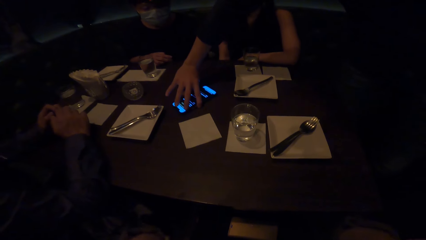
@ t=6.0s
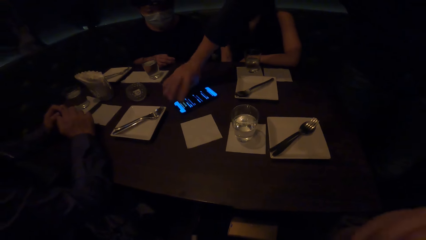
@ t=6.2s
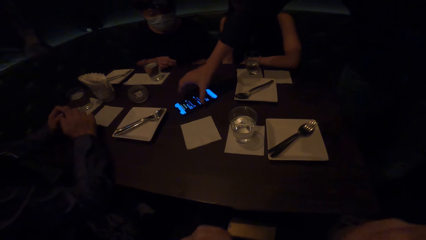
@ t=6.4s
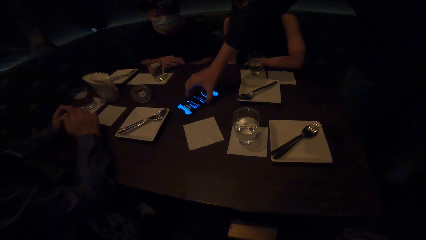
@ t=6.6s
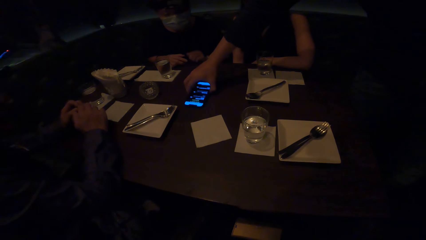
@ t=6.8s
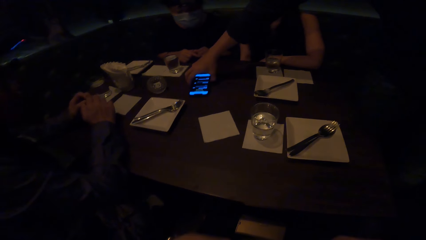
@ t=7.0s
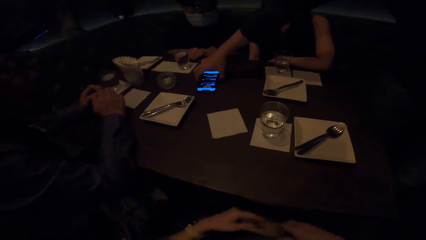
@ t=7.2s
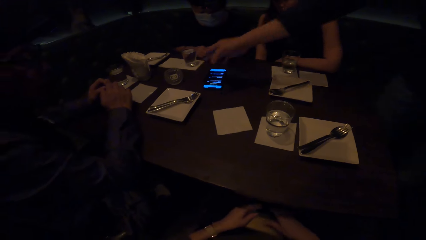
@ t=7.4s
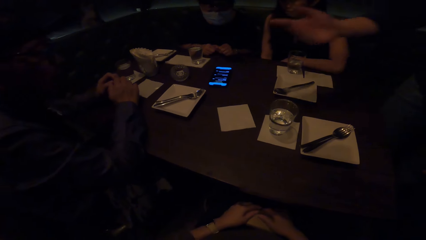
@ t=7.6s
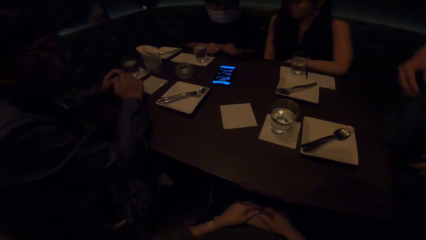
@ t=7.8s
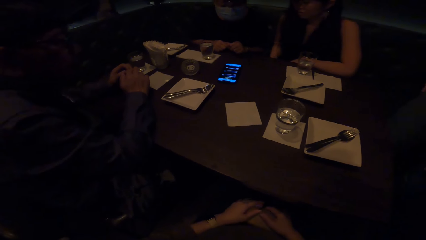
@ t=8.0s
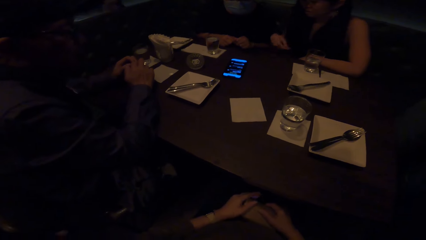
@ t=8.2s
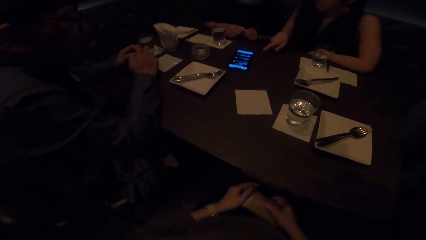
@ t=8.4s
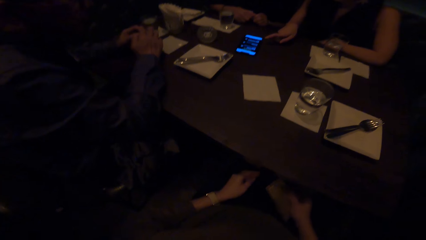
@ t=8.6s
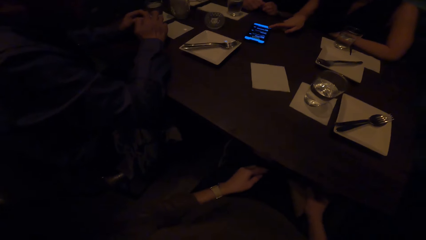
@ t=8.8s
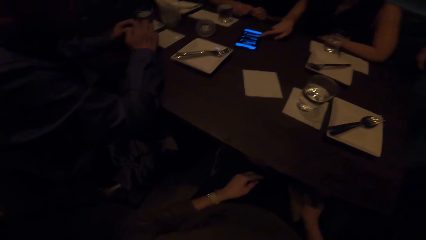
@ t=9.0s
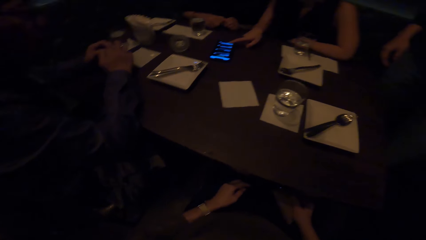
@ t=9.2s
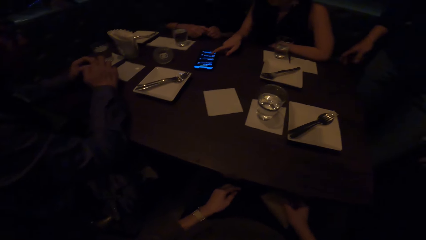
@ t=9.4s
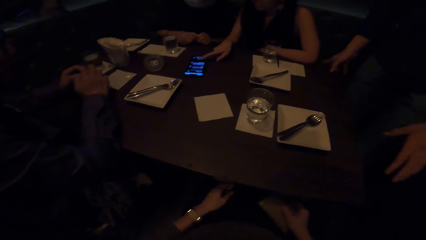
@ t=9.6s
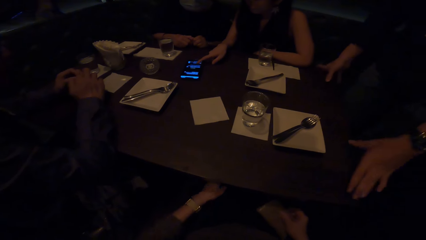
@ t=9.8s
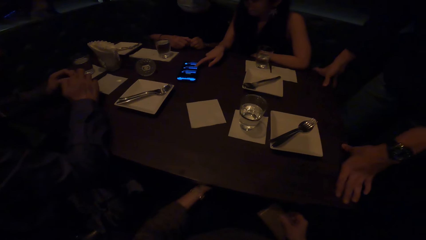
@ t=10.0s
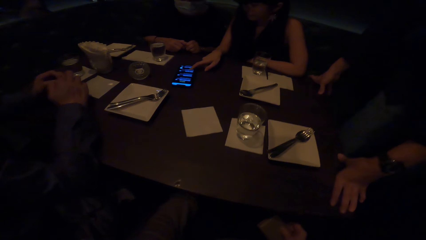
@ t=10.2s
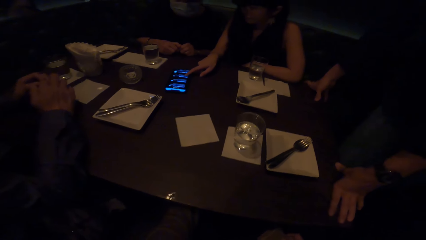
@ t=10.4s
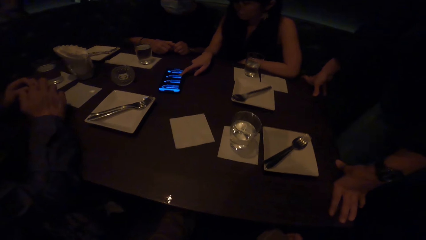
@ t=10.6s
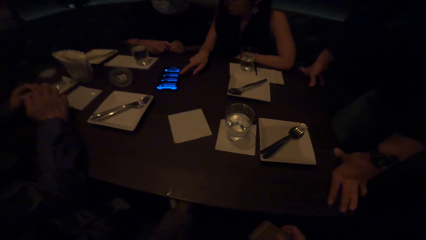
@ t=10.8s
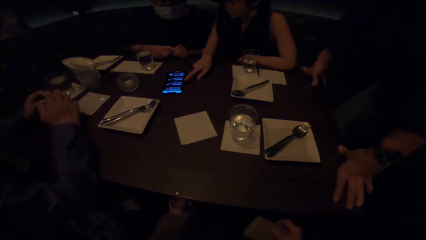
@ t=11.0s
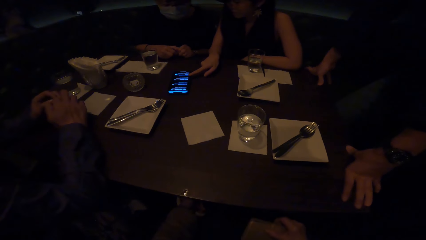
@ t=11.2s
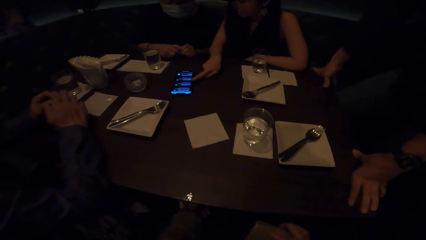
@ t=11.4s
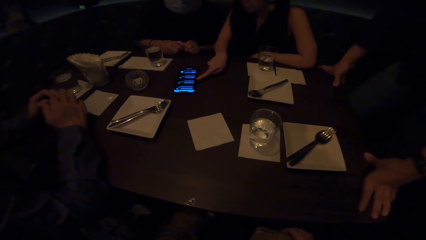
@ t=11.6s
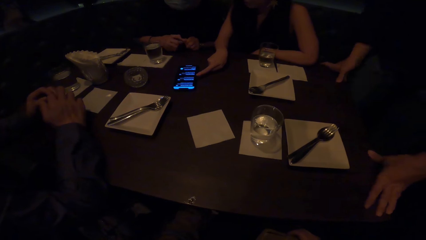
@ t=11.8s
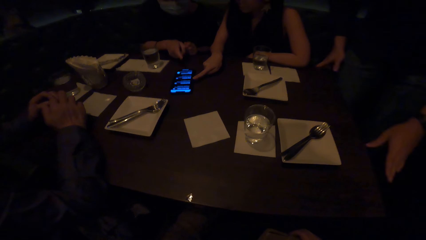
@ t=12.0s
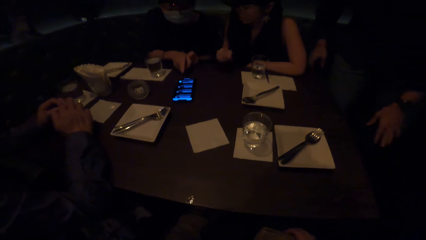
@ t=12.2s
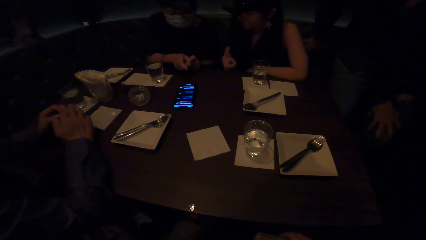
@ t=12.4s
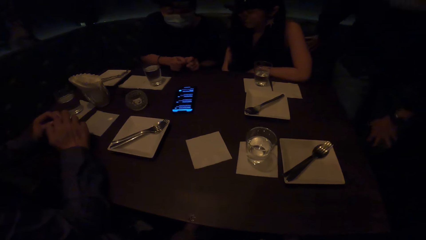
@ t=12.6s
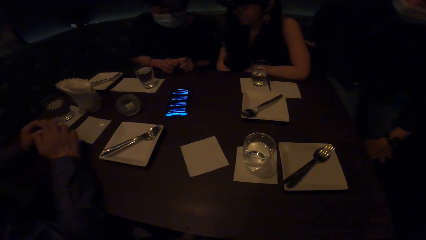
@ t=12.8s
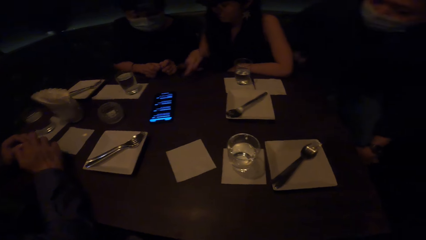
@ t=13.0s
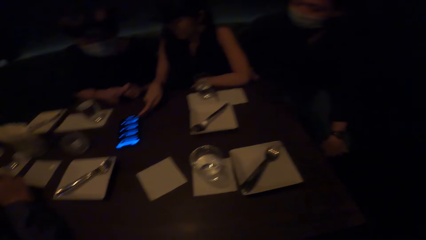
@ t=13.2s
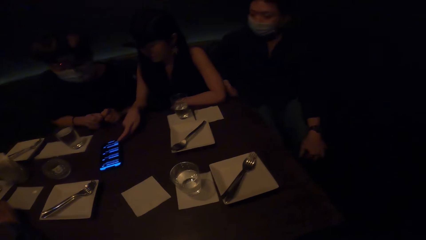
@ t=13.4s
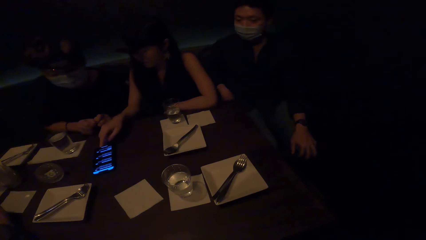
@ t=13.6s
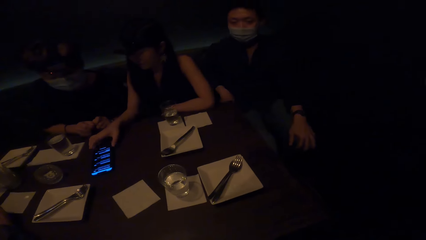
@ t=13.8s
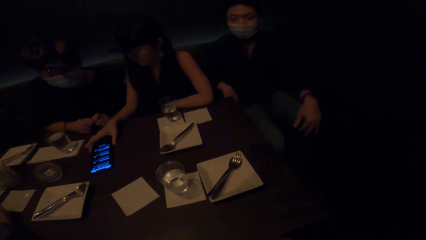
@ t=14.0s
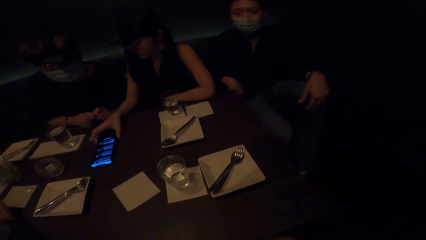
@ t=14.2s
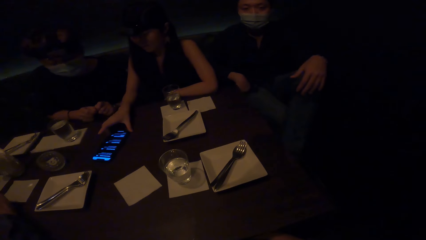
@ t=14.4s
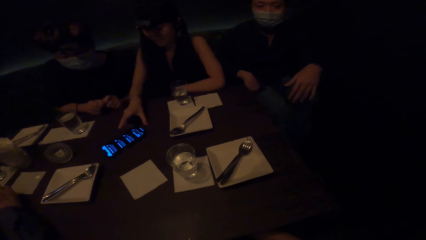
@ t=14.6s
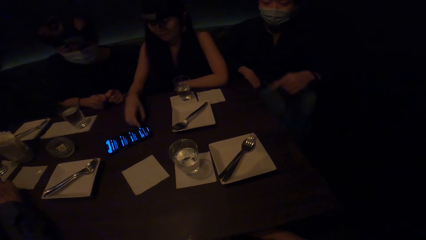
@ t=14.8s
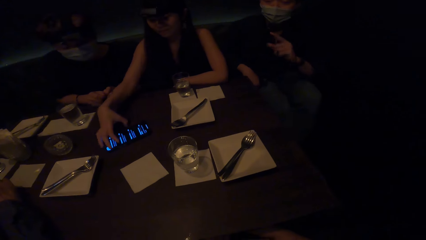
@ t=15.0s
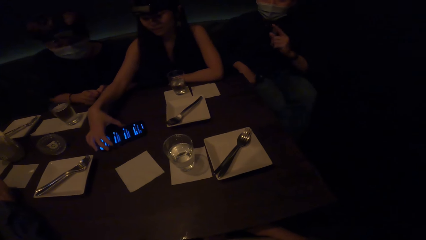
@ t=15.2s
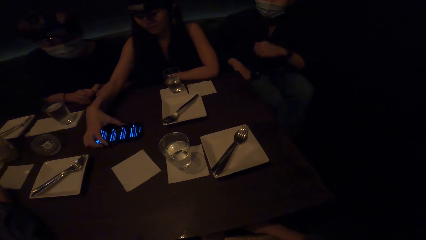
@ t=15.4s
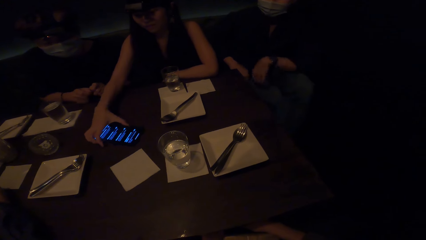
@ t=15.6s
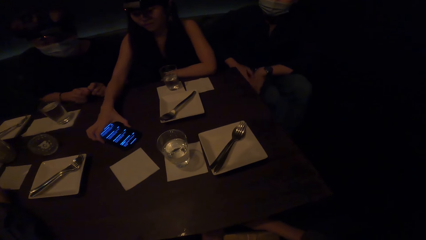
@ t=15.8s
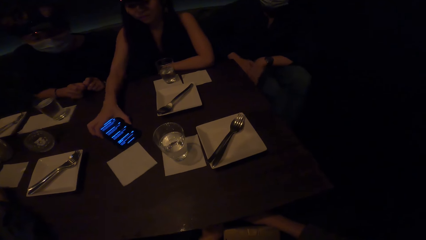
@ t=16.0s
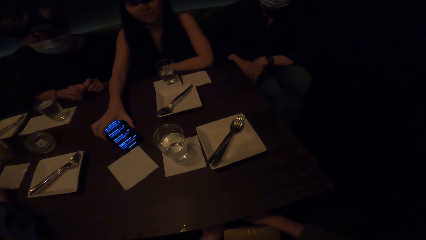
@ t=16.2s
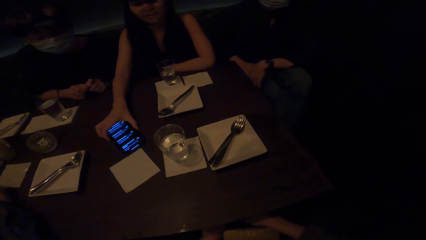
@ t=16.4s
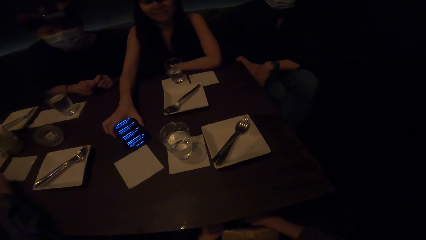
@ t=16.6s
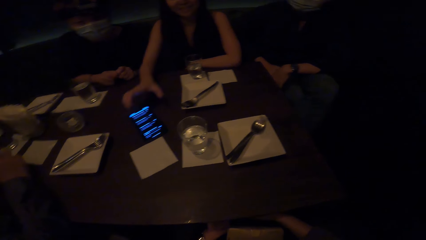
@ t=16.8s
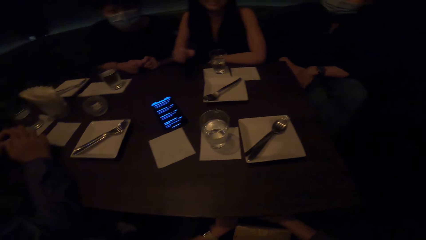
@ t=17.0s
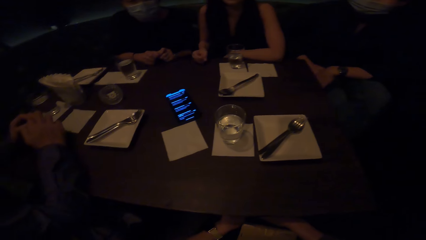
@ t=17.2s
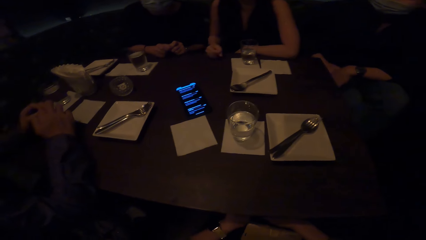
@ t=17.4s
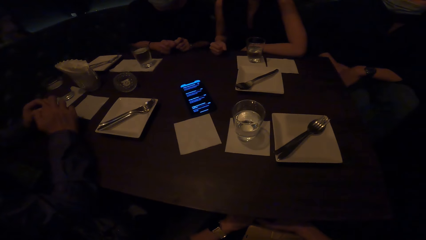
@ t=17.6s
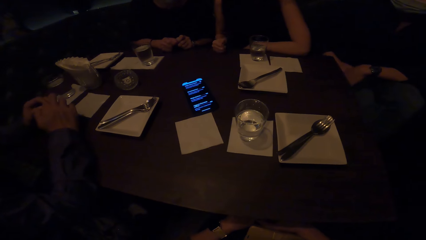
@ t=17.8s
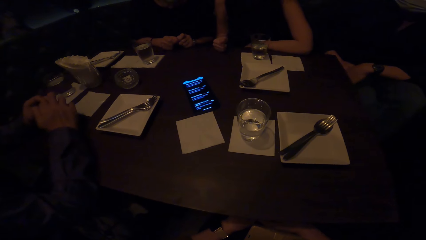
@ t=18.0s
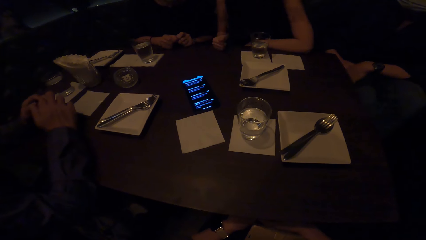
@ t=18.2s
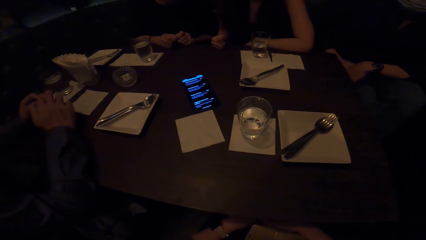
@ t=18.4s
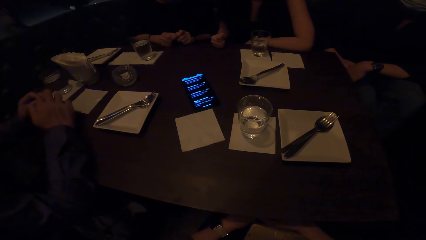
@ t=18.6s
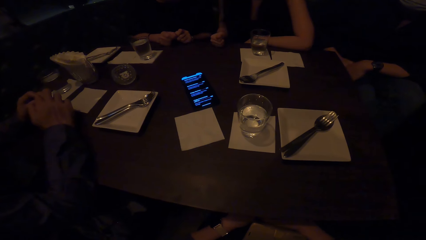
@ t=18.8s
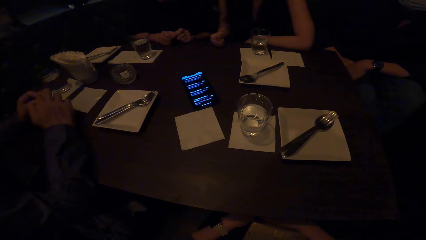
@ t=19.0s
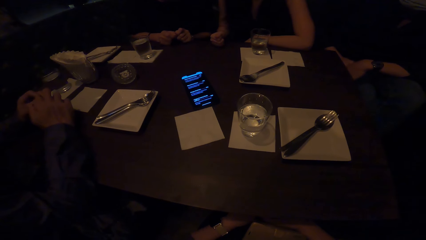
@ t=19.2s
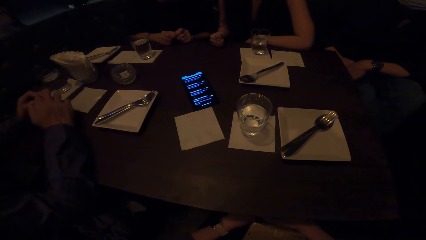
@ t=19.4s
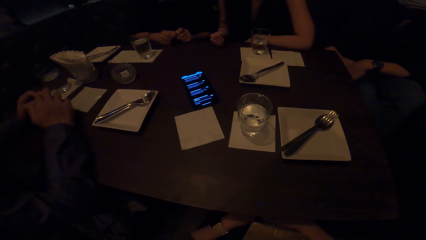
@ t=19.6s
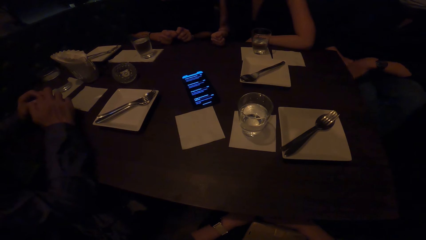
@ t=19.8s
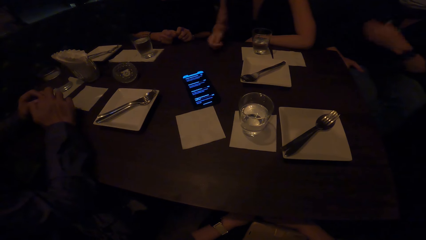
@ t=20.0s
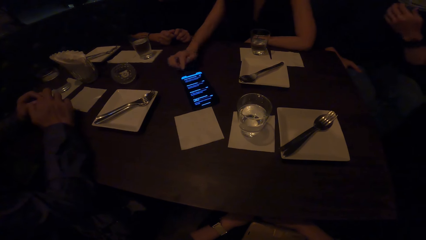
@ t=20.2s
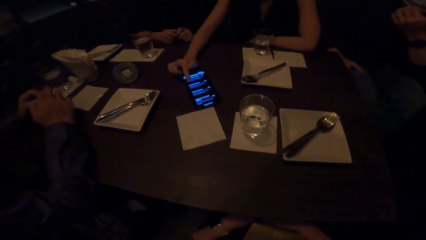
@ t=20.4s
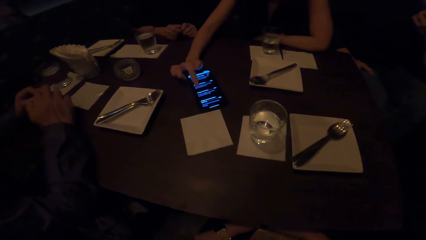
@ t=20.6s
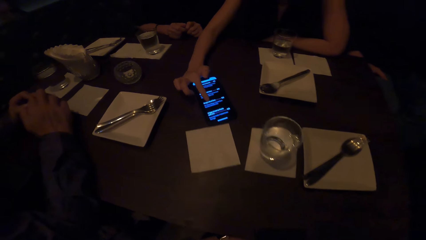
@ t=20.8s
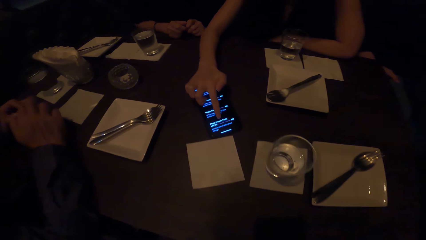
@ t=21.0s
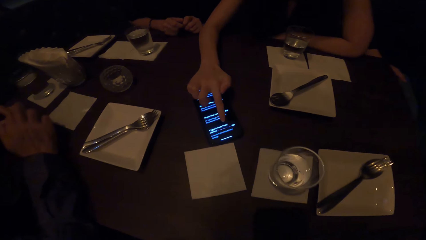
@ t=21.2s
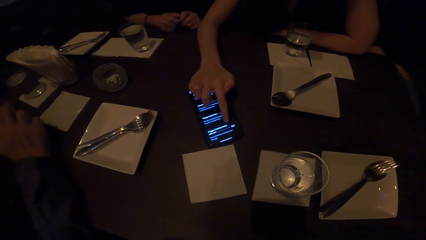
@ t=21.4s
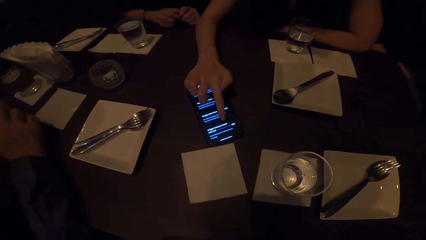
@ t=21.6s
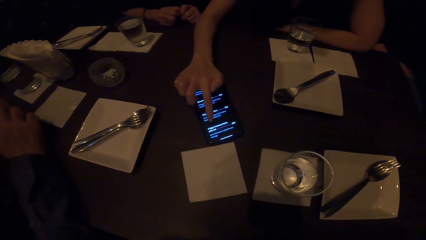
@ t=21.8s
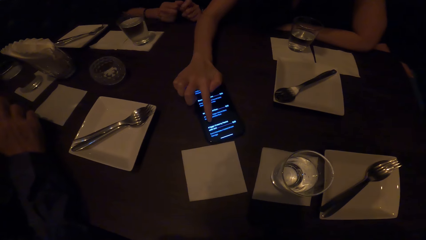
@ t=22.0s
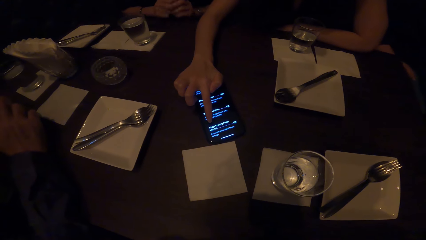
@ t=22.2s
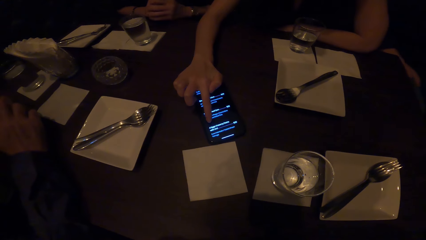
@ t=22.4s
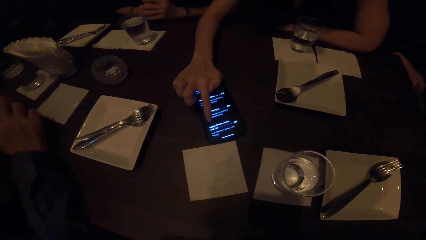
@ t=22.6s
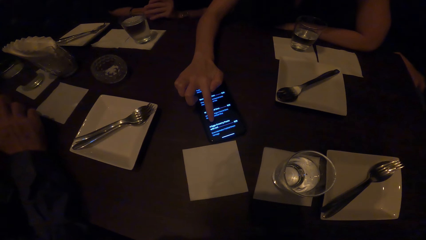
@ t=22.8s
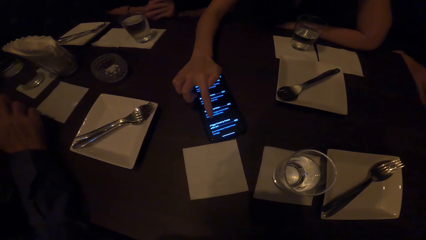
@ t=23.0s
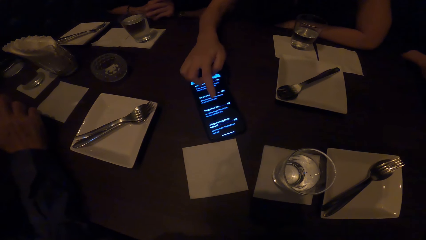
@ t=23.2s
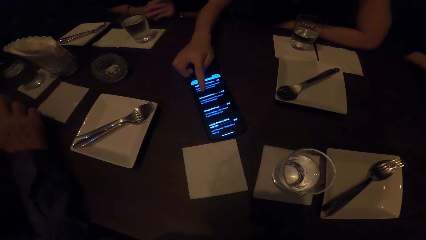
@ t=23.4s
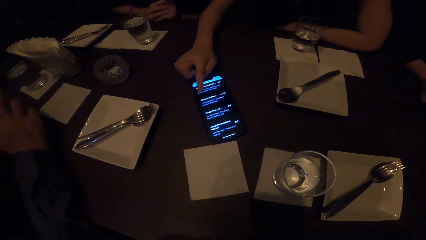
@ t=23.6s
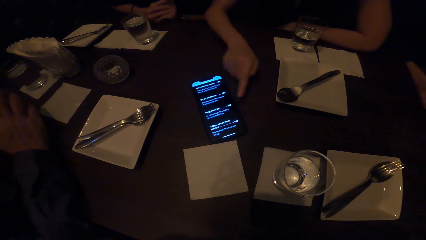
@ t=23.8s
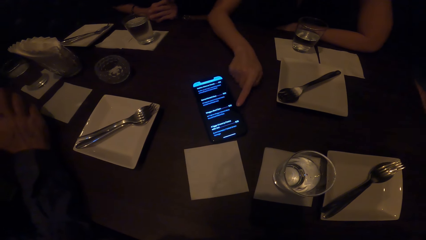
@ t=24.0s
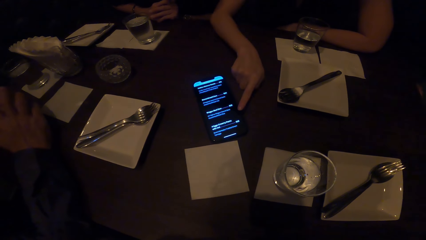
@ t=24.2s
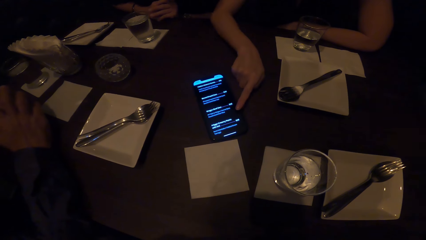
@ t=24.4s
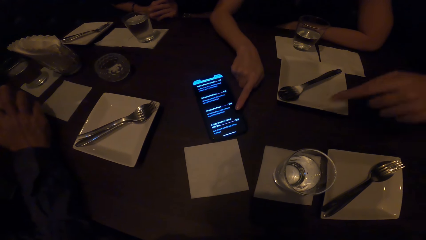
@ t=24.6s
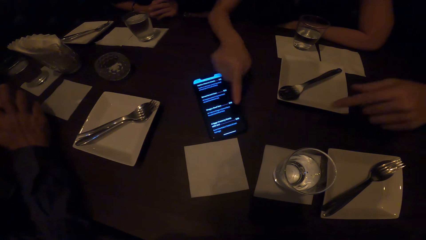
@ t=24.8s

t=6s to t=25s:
A man rotates a phone on the table. He moves the phone on the table. A woman scrolls the phone. She points at the phone and operates the phone. The man leans on the table. The woman operates the phone. Another woman points at the phone. The man sits on a chair. The first woman points at the phone, turns the phone and adjusts the phone on the table. The camera wearer stares at the phone. The first woman points at the phone and moves her index finger on the phone.
